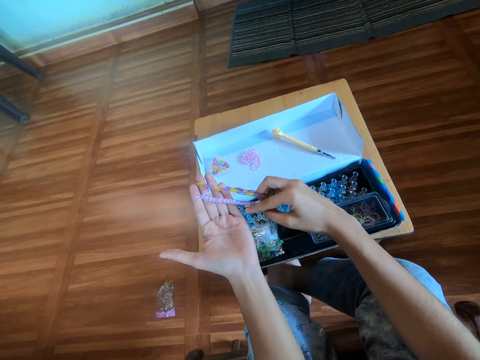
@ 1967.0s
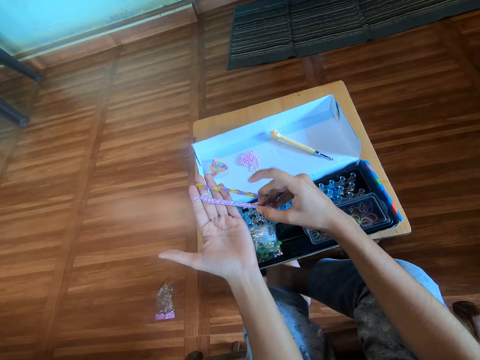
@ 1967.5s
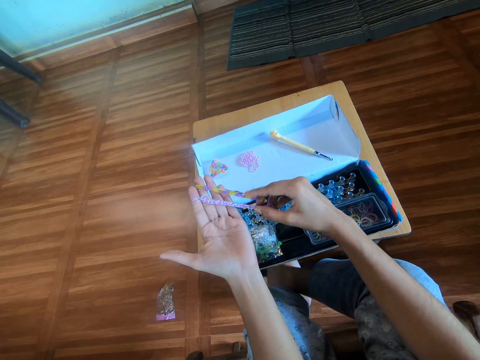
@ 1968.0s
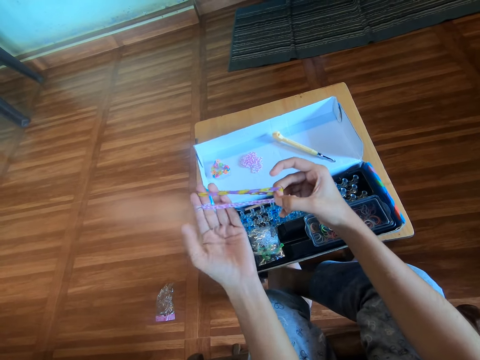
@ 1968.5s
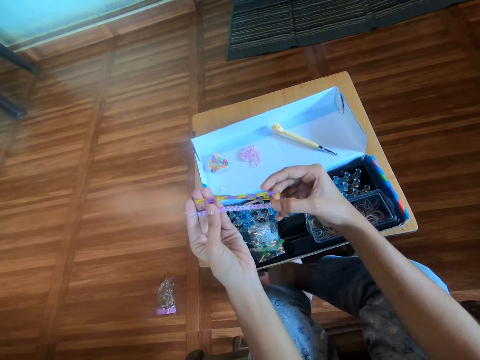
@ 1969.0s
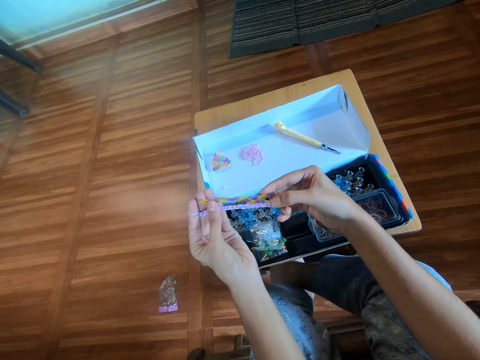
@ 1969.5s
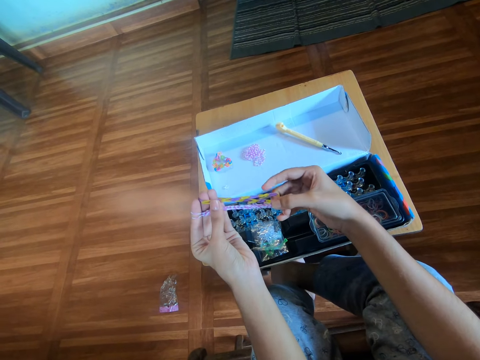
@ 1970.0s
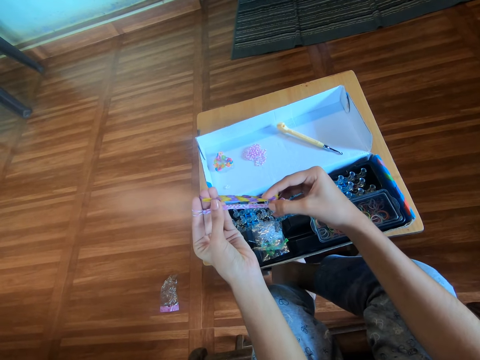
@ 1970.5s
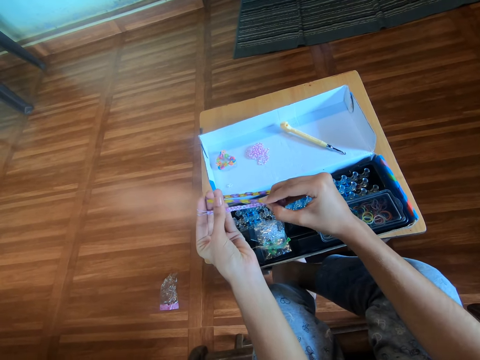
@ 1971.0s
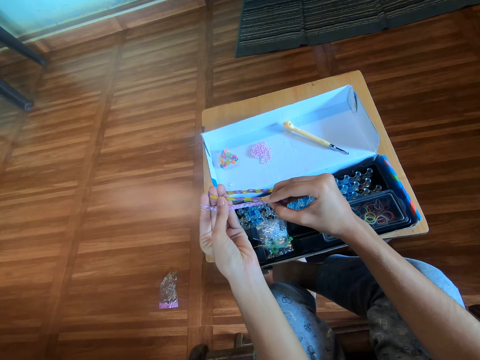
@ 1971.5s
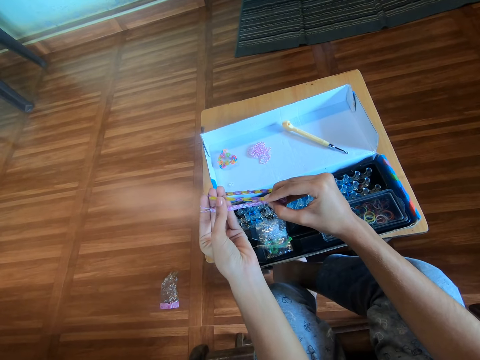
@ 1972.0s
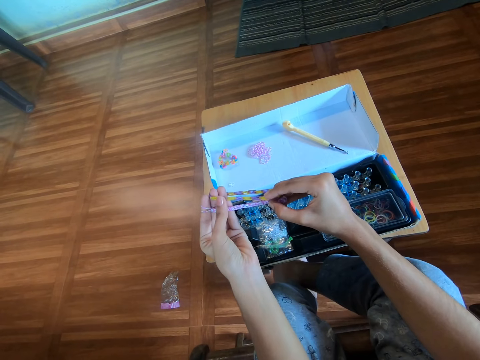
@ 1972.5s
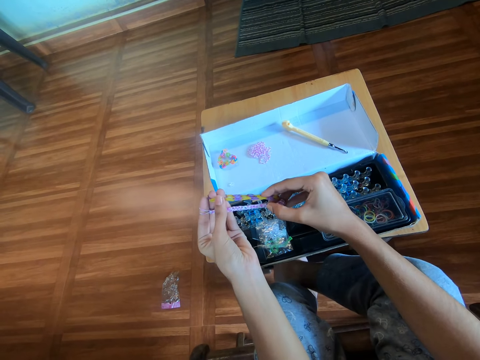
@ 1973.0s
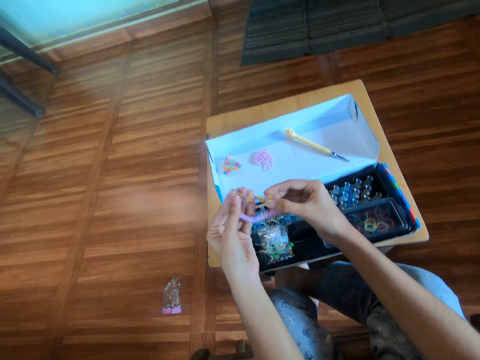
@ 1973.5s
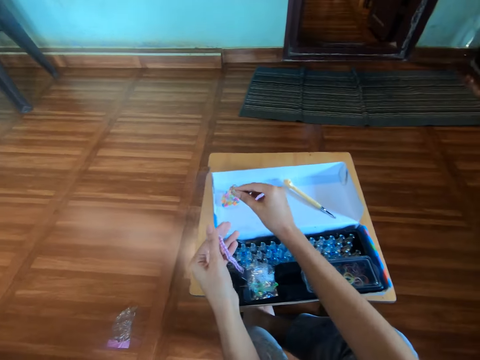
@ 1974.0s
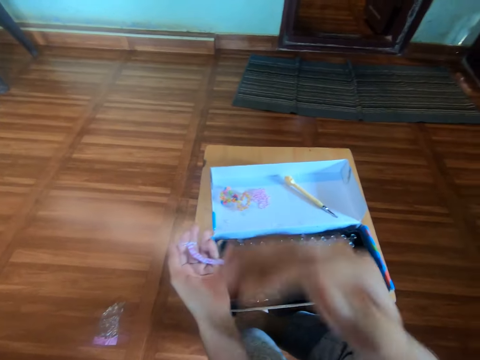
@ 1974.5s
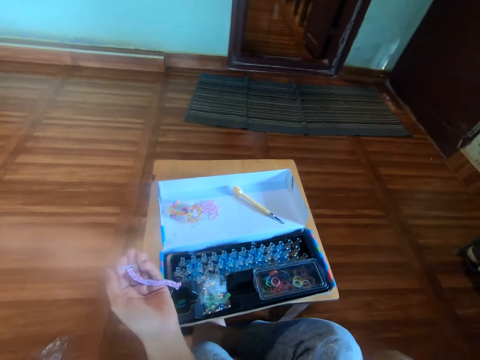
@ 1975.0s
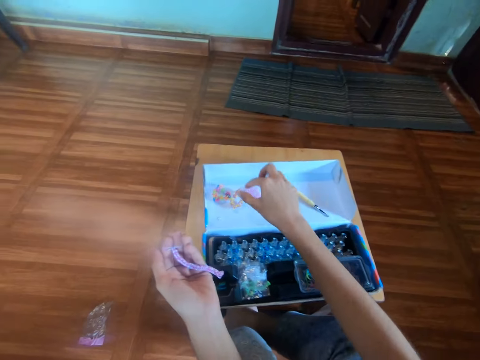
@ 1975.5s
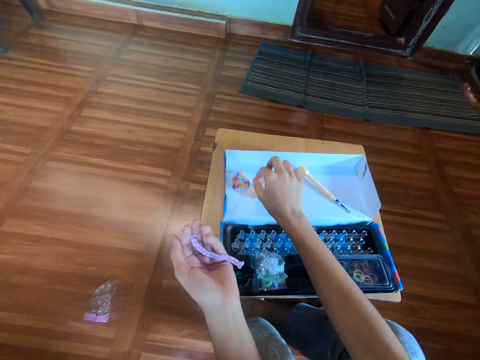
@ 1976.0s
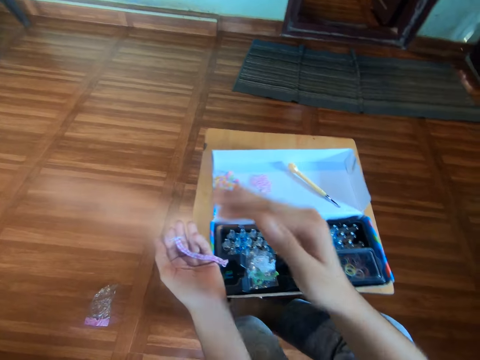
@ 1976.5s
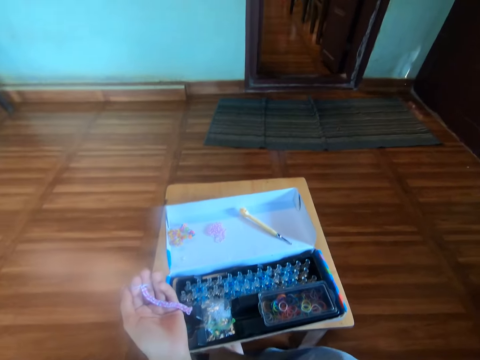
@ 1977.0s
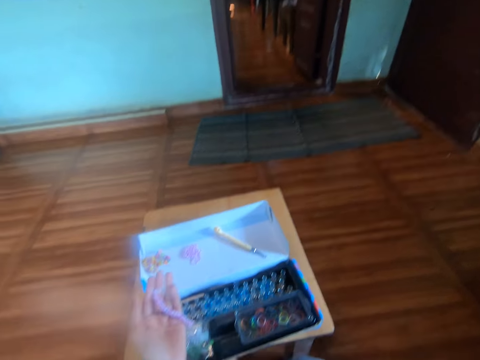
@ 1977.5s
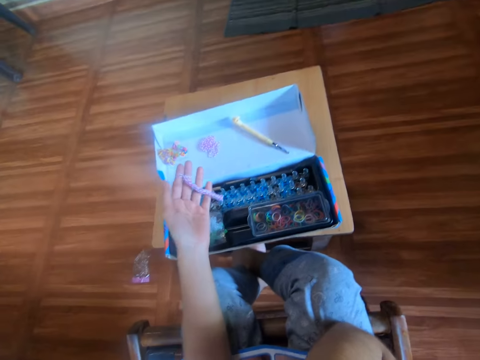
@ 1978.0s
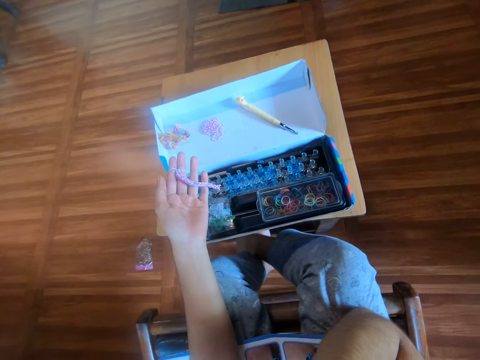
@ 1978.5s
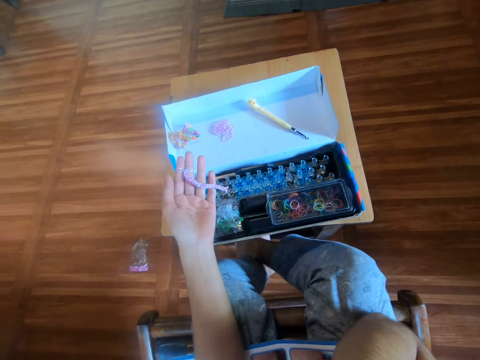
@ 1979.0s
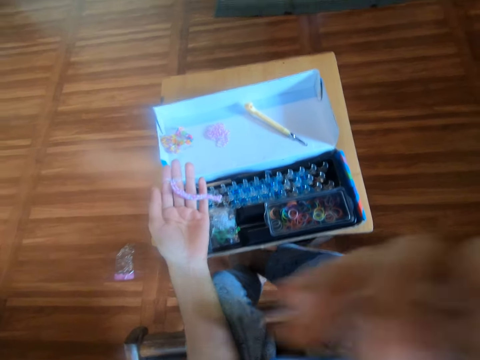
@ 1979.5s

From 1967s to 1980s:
The camera wearer touches the first and second loom bands in her left hand with her right index finger. She attaches the rubber band bracelets. She drops the second loom band on the box with her right hand. She touches her mouth with her right hand. She picks the rubber band bracelet. She moves the second loom band on the box with her right hand. She touches her mouth with her right hand again.

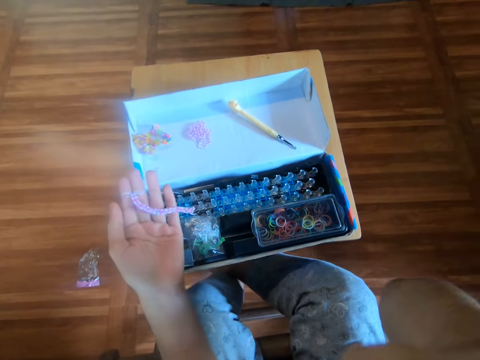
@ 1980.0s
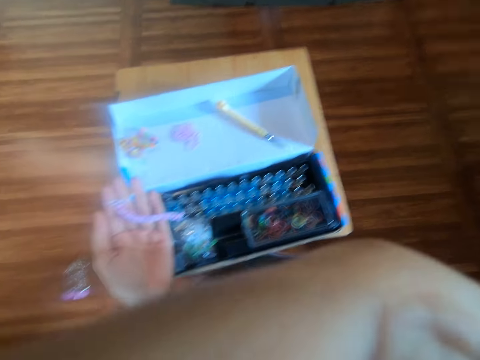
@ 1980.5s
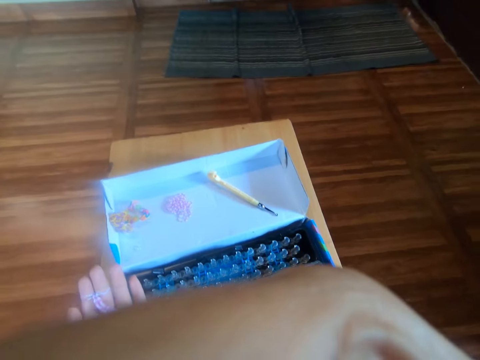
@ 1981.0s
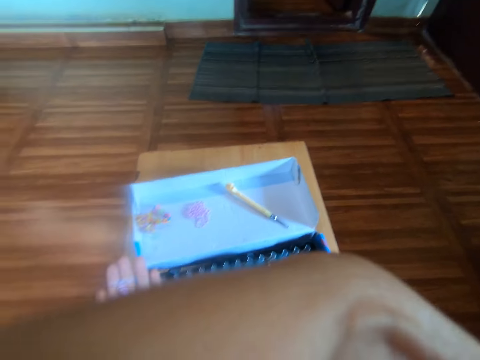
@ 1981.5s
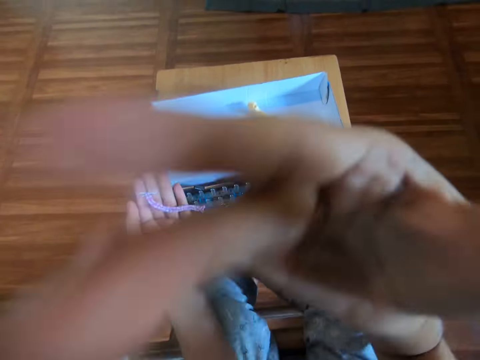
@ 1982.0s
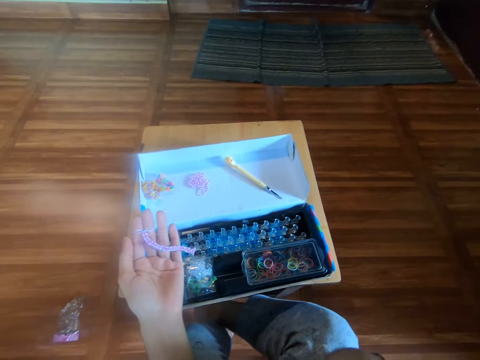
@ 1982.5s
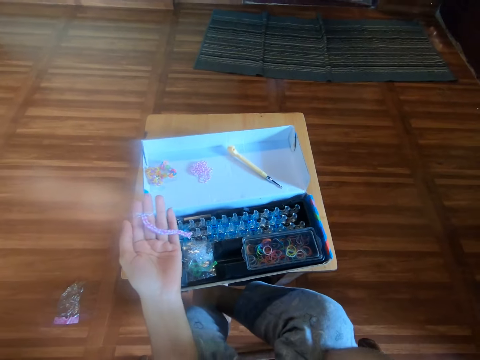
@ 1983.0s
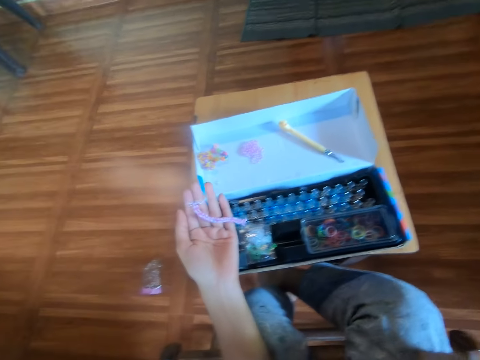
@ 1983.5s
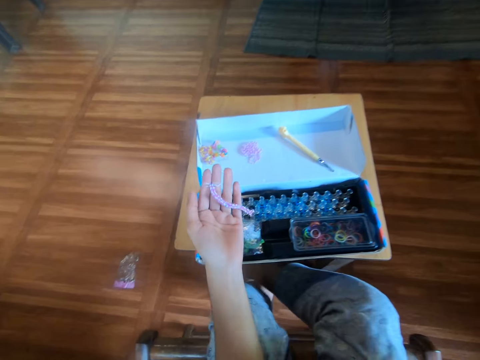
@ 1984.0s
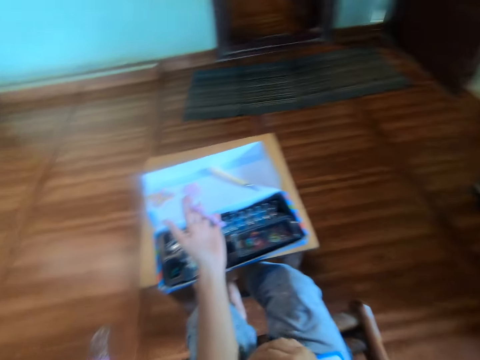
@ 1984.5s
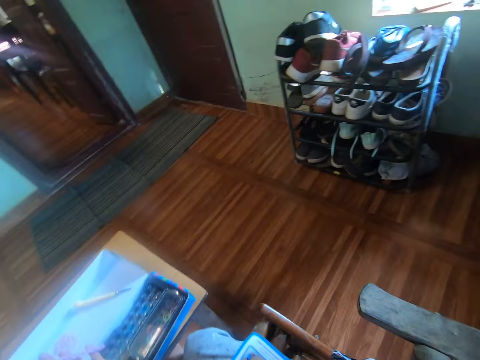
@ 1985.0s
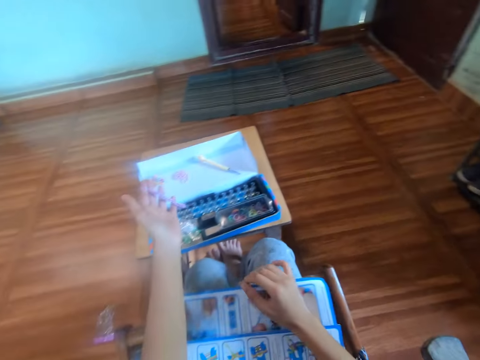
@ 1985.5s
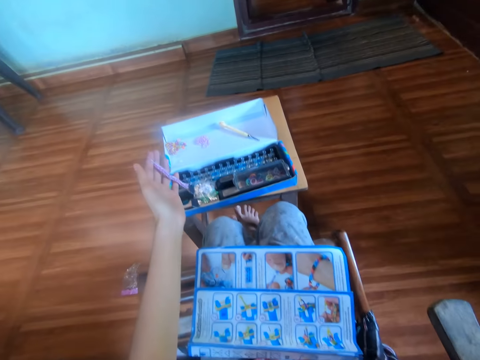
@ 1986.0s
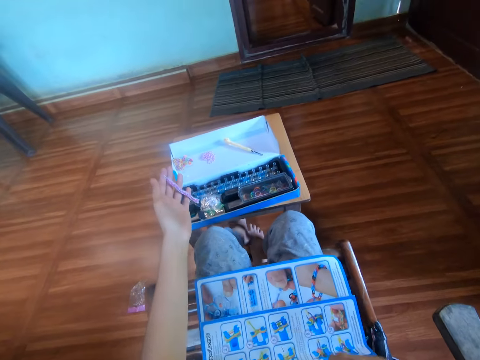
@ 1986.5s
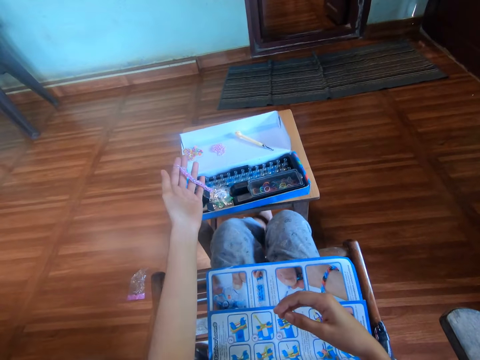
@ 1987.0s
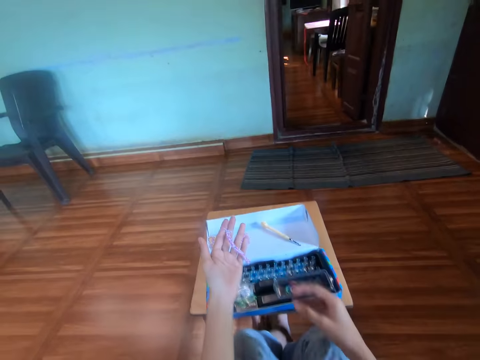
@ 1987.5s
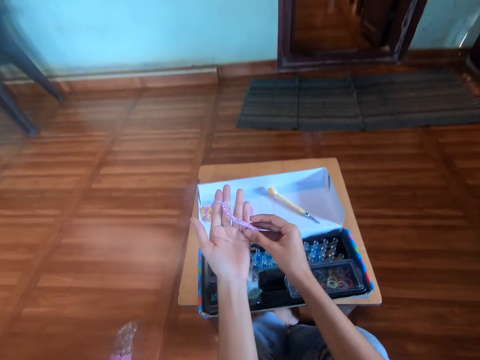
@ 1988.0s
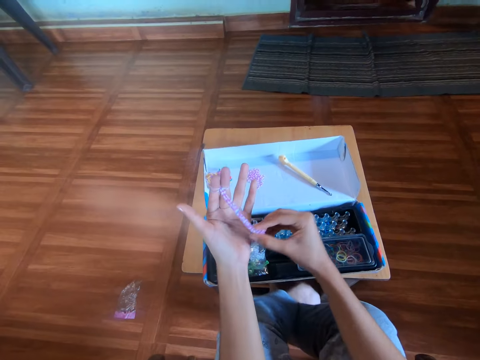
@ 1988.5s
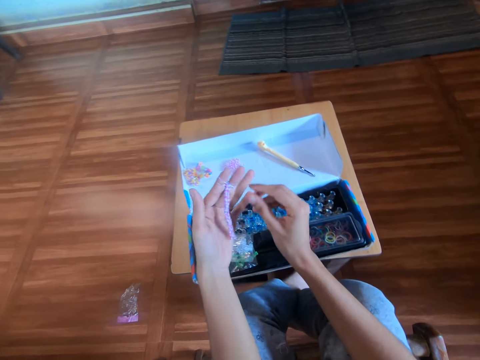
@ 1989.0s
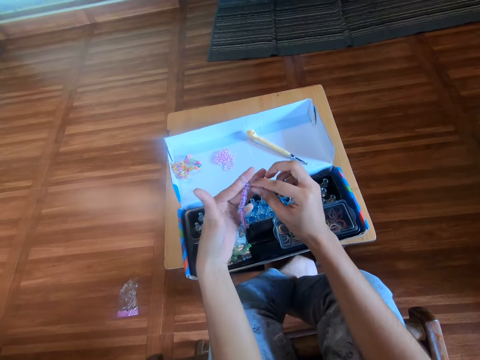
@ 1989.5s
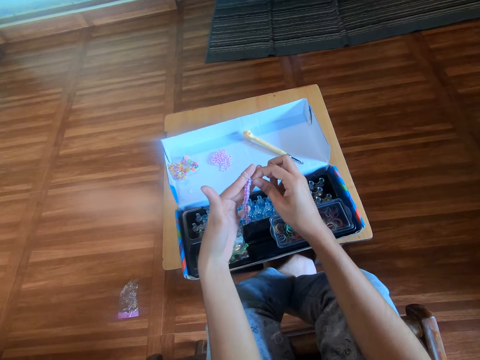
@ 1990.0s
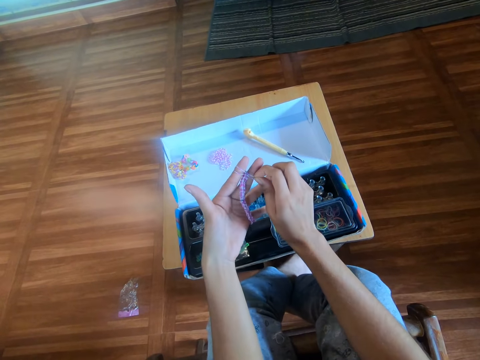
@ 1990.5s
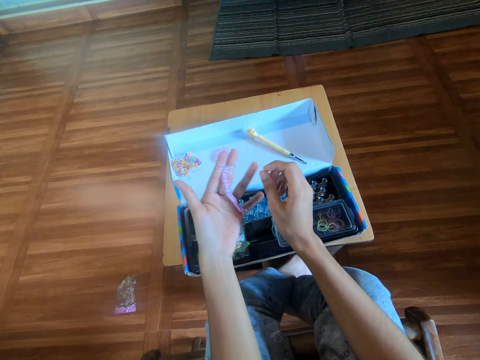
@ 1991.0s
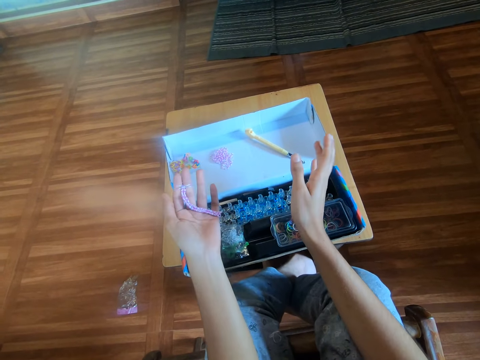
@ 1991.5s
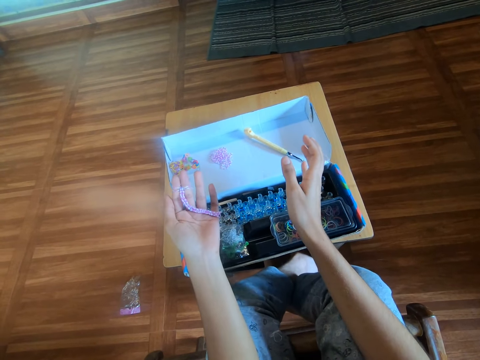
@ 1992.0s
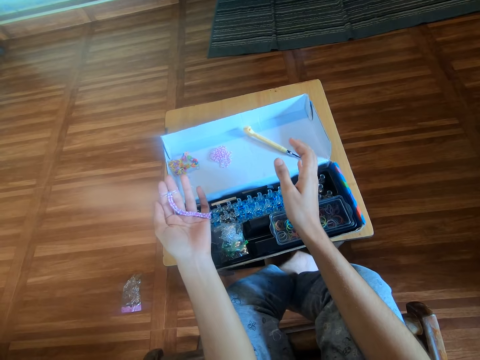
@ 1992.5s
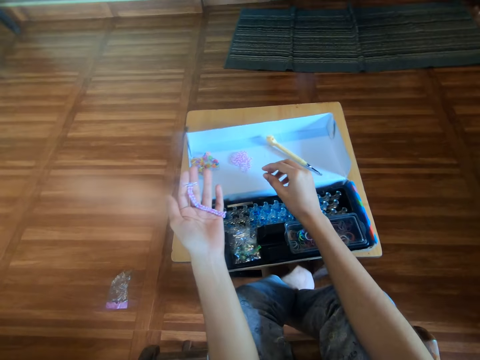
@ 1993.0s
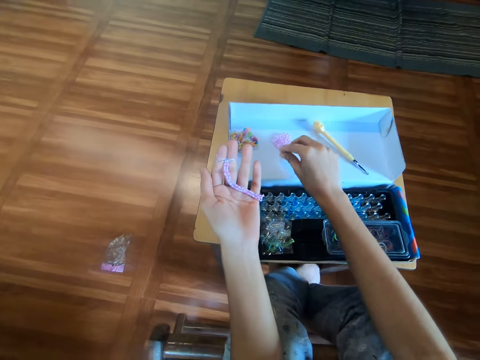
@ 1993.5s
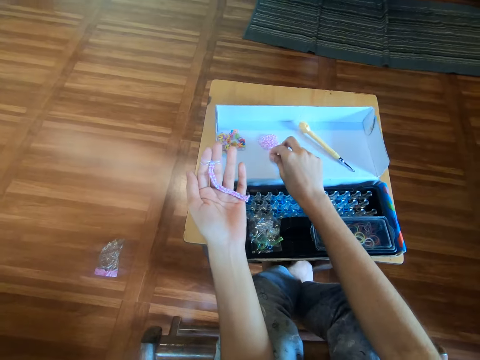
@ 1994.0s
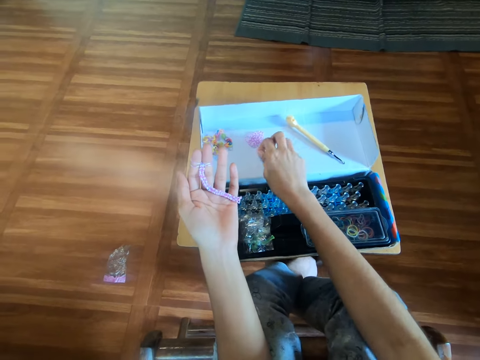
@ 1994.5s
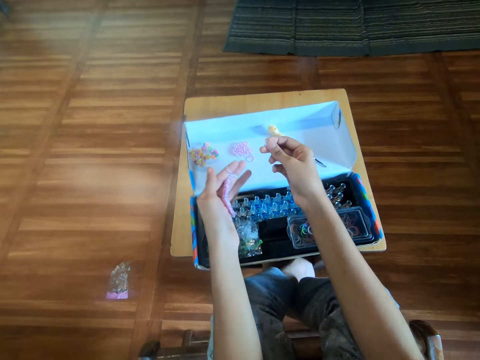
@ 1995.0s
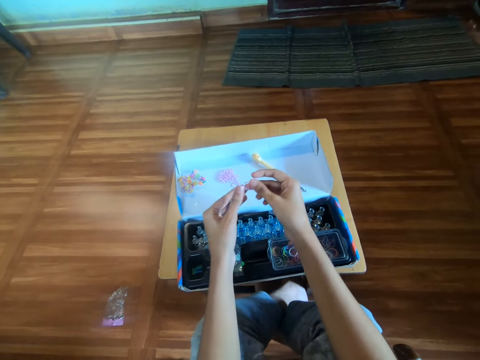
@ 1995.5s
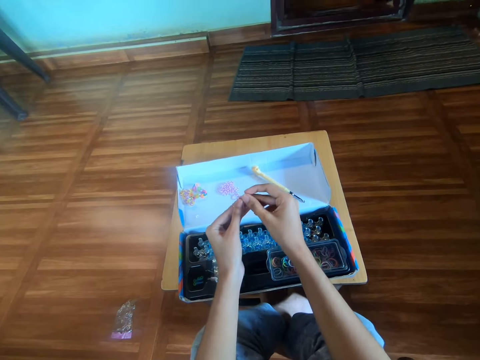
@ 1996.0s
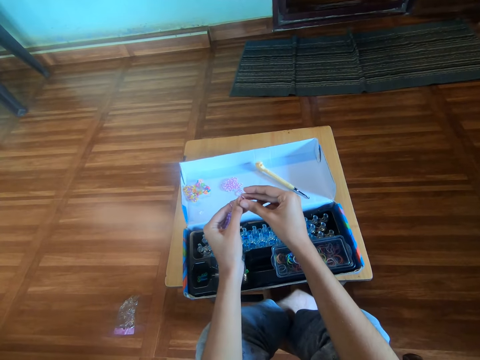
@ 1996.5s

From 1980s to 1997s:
The camera wearer adjusts the camera on her head with her right hand. She holds a book, turns around and withdraws her hand from the book. She adjusts the book on her lap with her right hand. She touches something. She pulls the rubber band crochet. She adjusts the first loom band in her left hand with her right hand. She withdraws her hand from the rubber band crochet. She picks up another mini rubber band from the box with her right hand. She passes the rubber band to the left hand.
